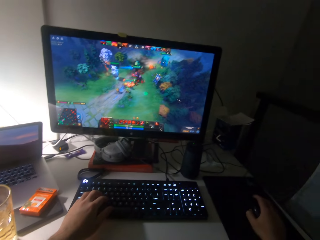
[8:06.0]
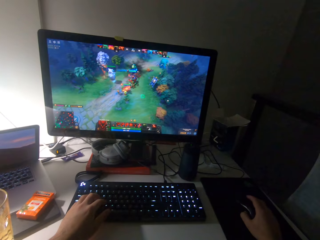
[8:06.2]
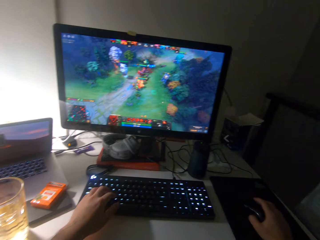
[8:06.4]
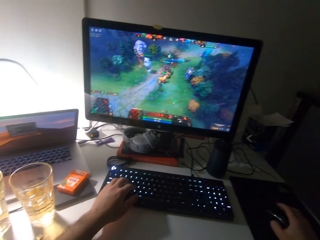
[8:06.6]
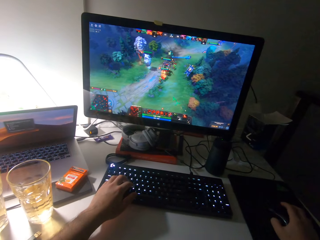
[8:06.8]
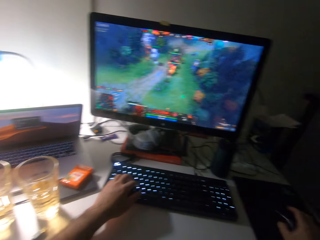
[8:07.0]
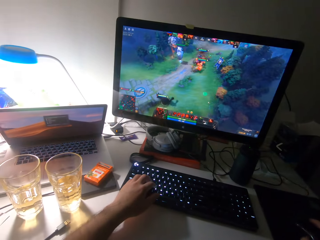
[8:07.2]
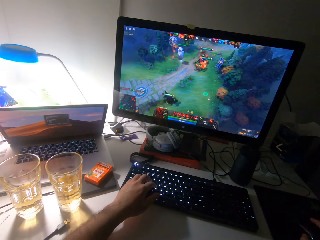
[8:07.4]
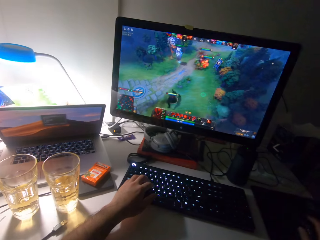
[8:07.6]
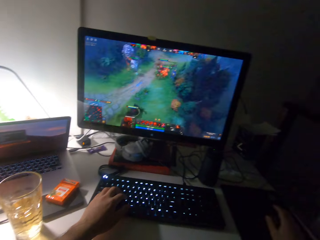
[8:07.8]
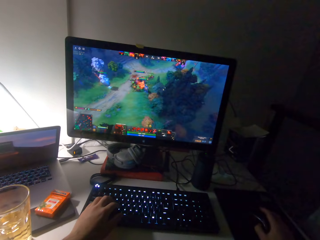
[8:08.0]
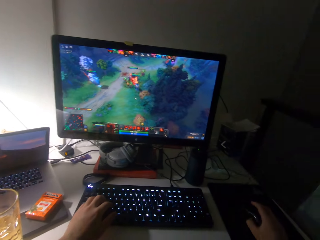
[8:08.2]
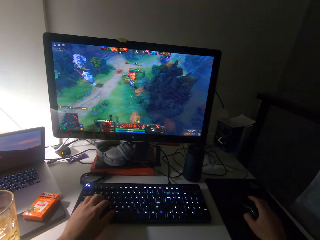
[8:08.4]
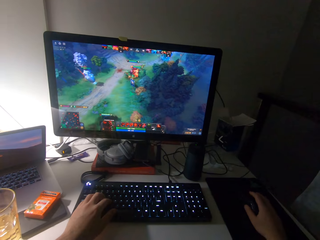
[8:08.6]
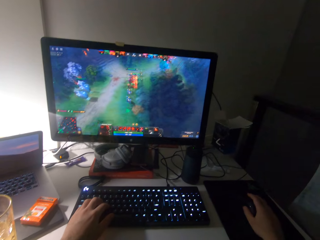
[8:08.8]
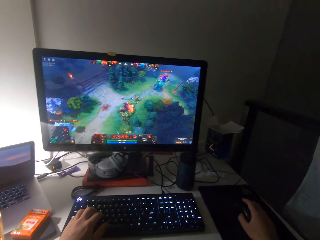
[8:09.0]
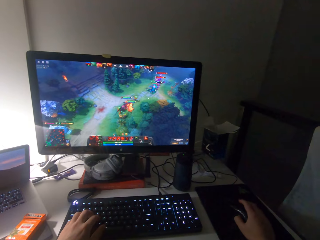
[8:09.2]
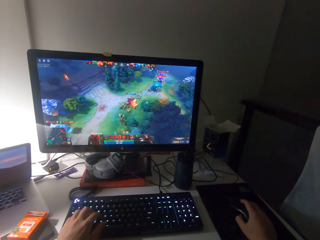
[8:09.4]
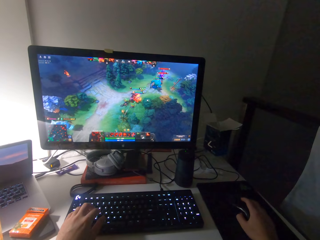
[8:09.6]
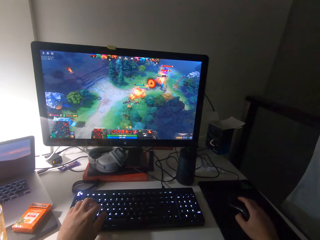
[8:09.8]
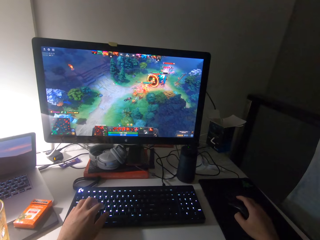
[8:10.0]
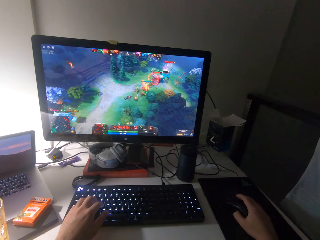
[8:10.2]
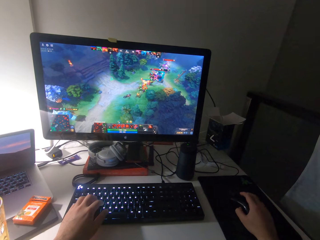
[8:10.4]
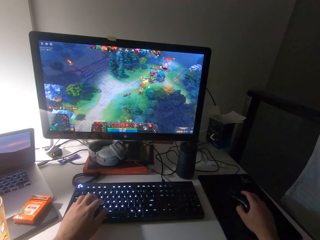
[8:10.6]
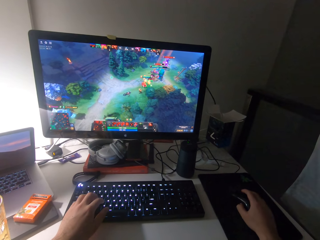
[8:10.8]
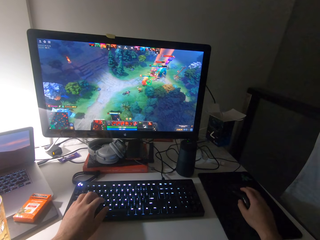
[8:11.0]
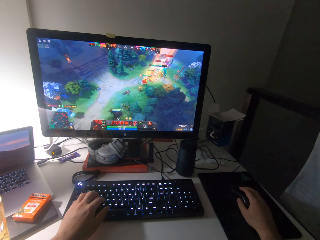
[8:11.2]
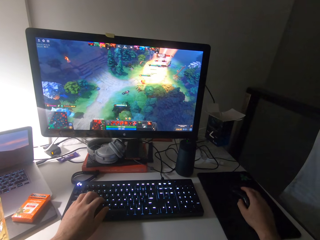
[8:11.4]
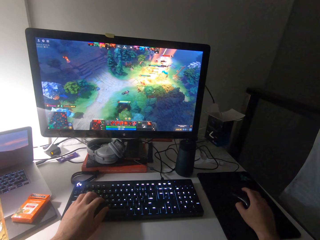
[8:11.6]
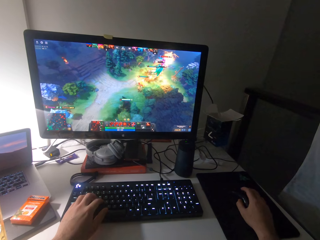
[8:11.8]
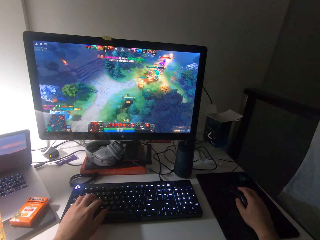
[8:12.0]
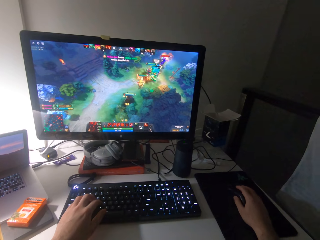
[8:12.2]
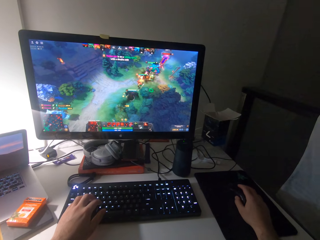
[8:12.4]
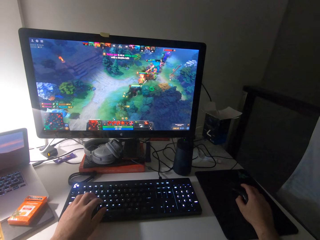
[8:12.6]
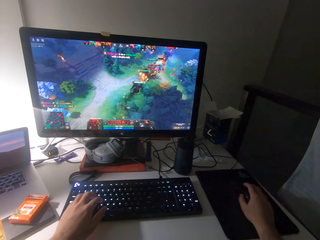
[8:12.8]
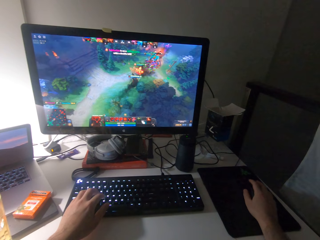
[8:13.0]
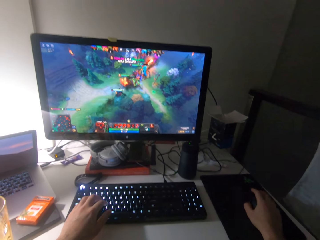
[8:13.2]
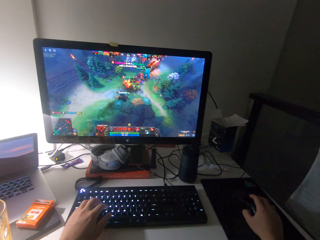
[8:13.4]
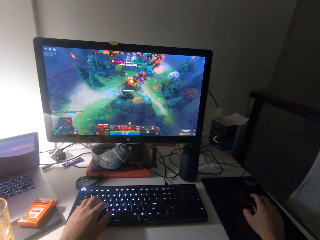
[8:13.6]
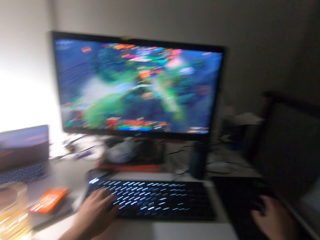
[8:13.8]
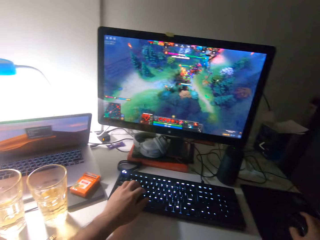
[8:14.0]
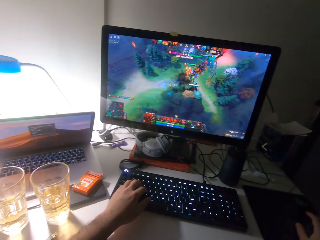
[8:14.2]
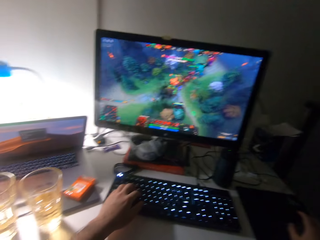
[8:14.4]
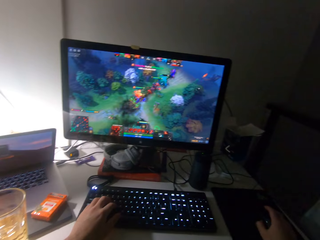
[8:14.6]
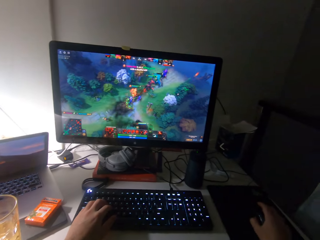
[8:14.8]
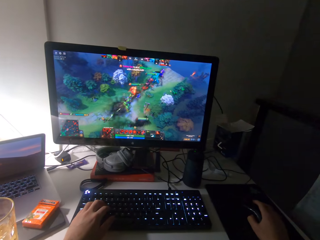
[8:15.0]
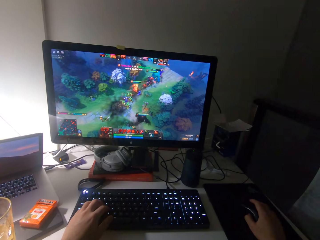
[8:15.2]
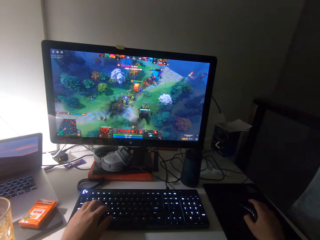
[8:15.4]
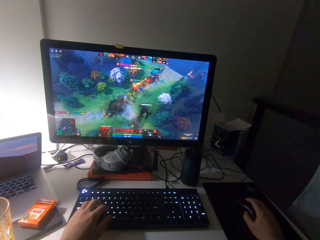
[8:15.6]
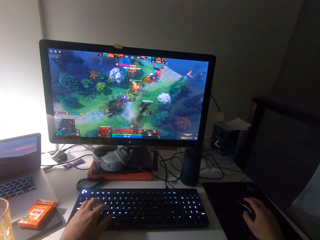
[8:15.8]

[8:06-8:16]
The camera wearer presses the keyboard. They scroll a mouse.

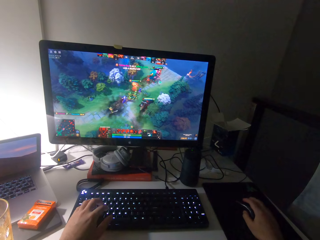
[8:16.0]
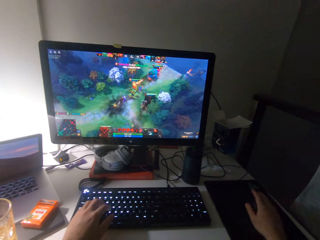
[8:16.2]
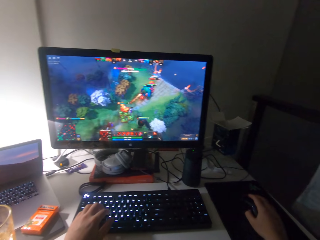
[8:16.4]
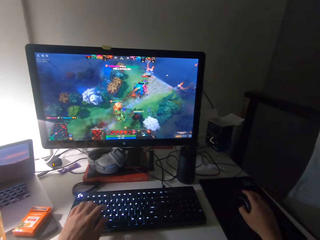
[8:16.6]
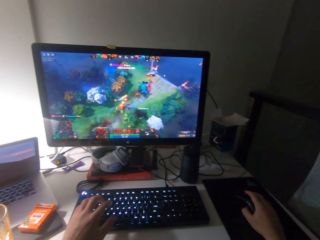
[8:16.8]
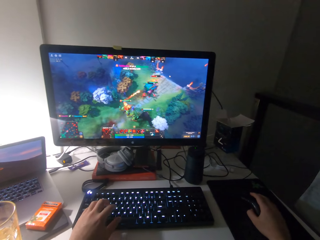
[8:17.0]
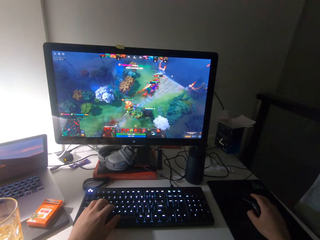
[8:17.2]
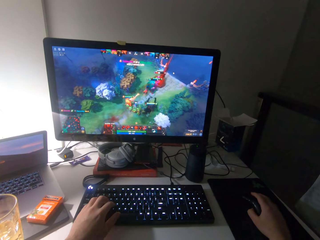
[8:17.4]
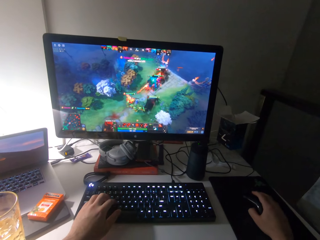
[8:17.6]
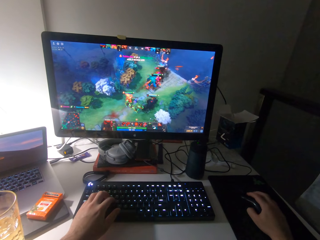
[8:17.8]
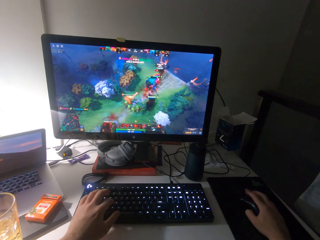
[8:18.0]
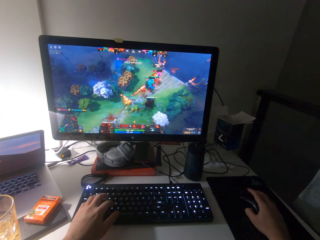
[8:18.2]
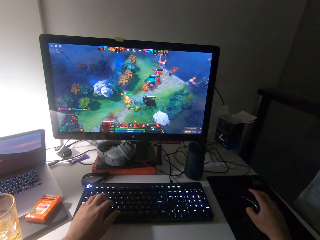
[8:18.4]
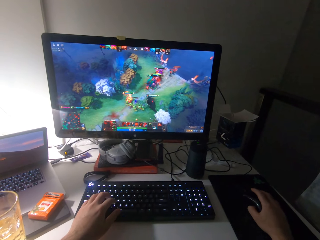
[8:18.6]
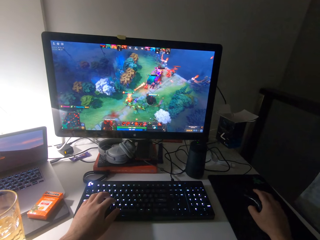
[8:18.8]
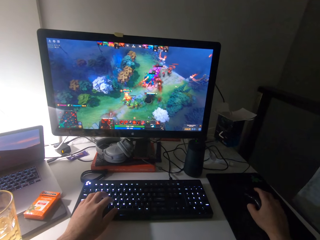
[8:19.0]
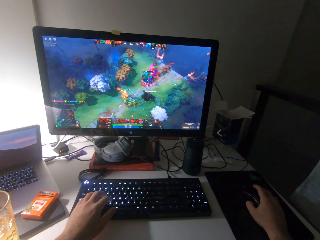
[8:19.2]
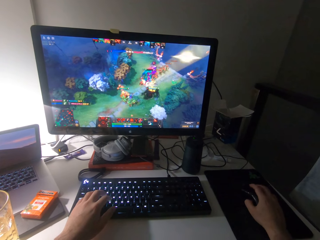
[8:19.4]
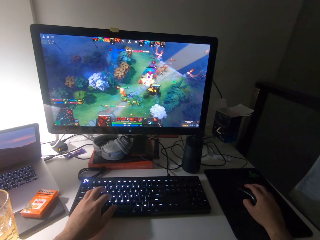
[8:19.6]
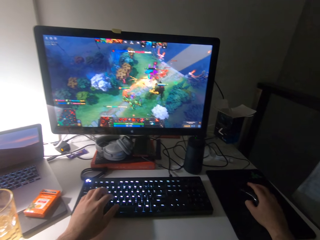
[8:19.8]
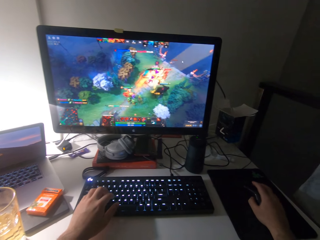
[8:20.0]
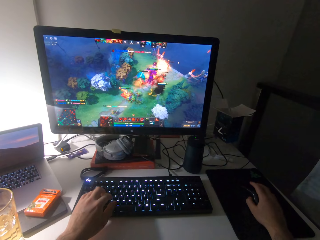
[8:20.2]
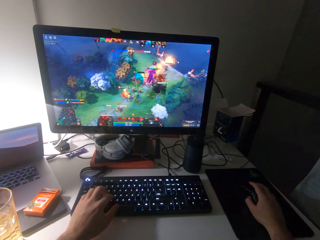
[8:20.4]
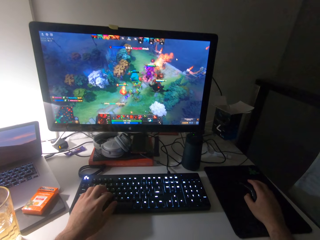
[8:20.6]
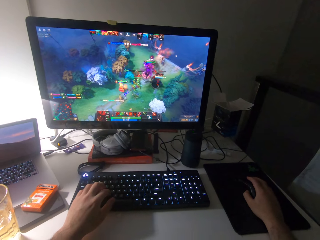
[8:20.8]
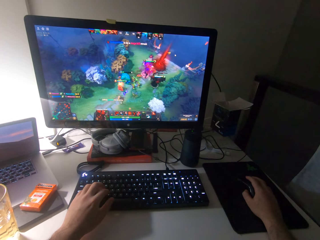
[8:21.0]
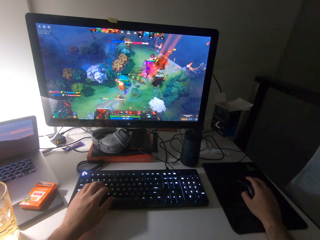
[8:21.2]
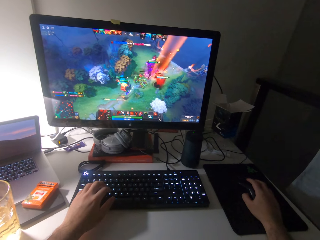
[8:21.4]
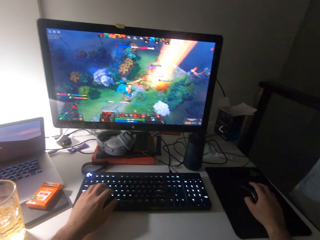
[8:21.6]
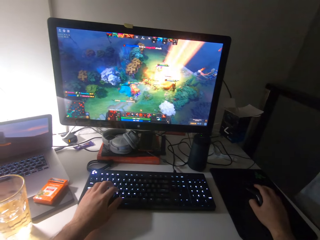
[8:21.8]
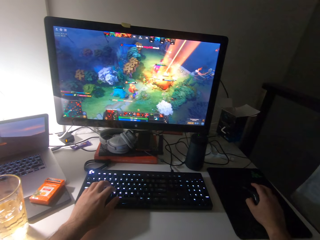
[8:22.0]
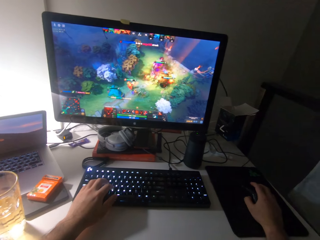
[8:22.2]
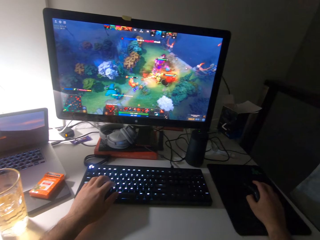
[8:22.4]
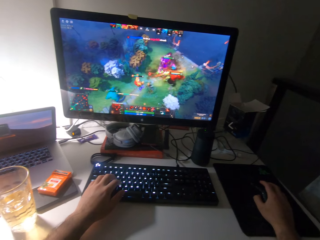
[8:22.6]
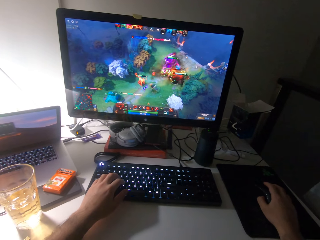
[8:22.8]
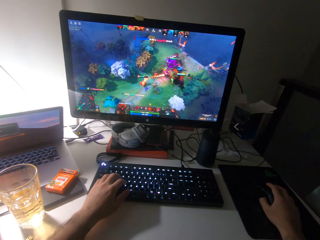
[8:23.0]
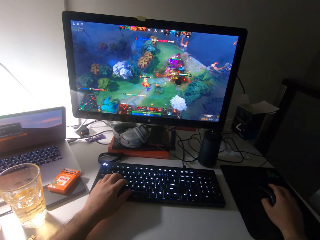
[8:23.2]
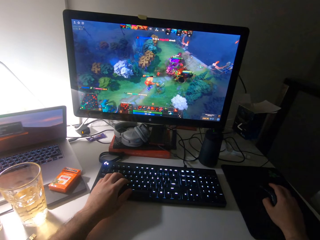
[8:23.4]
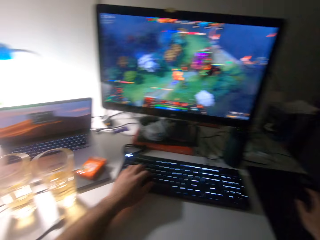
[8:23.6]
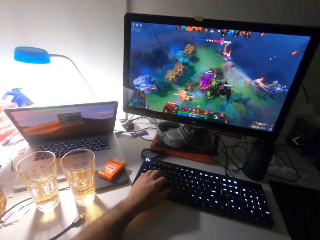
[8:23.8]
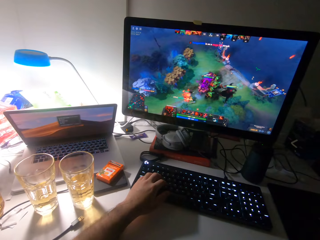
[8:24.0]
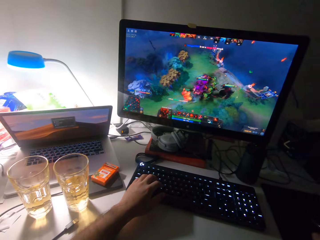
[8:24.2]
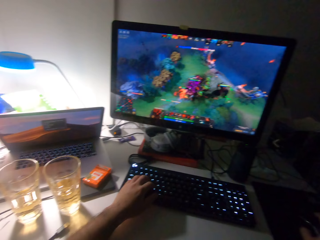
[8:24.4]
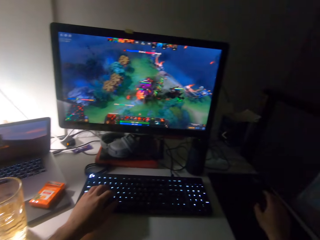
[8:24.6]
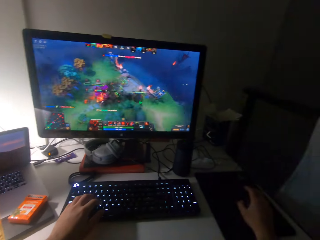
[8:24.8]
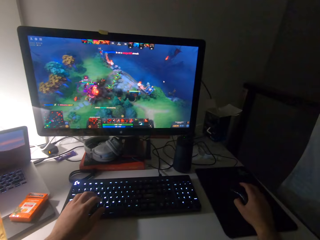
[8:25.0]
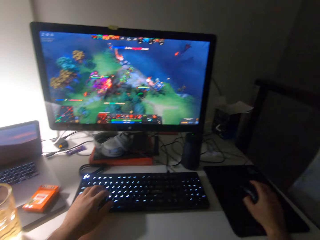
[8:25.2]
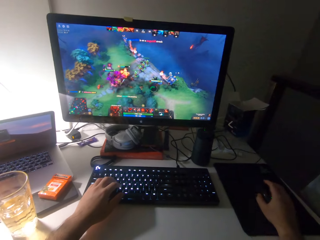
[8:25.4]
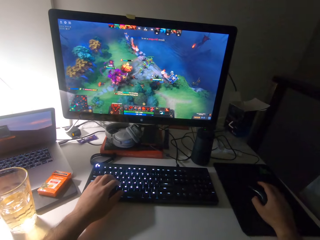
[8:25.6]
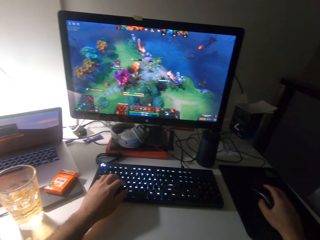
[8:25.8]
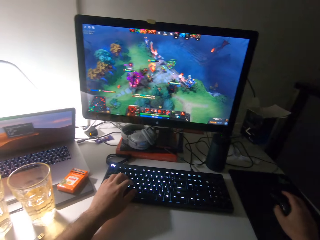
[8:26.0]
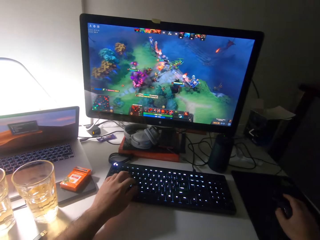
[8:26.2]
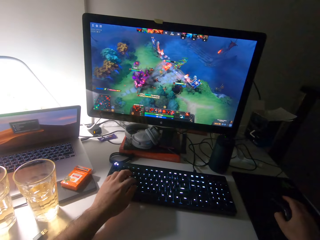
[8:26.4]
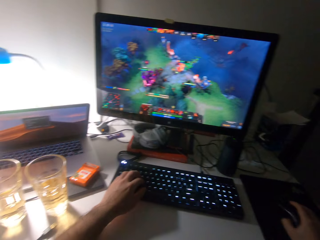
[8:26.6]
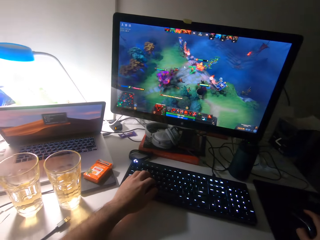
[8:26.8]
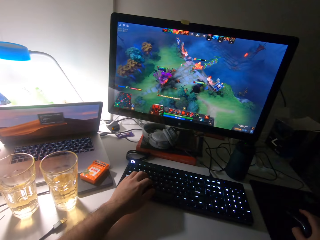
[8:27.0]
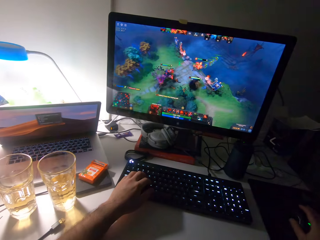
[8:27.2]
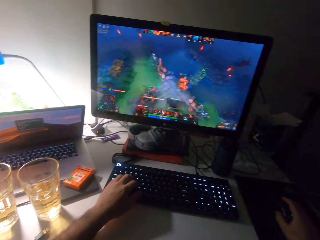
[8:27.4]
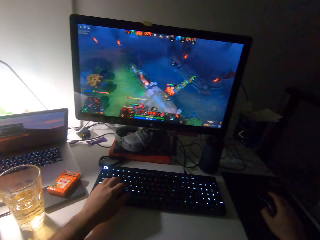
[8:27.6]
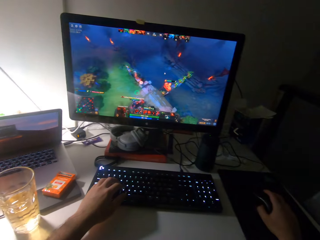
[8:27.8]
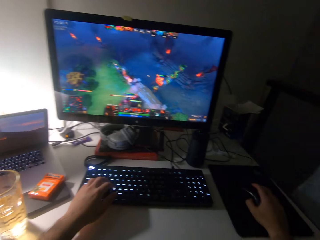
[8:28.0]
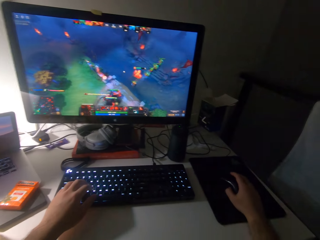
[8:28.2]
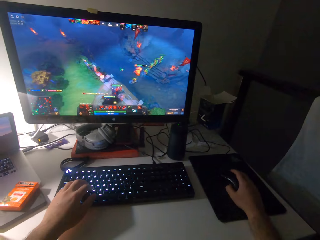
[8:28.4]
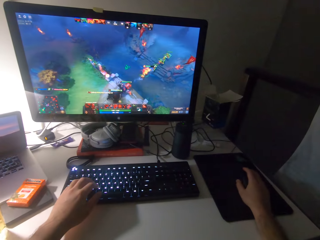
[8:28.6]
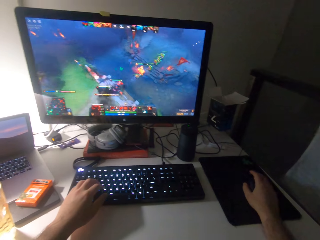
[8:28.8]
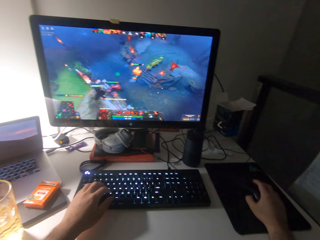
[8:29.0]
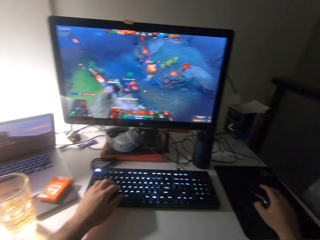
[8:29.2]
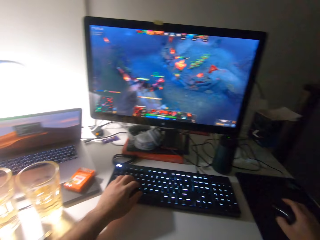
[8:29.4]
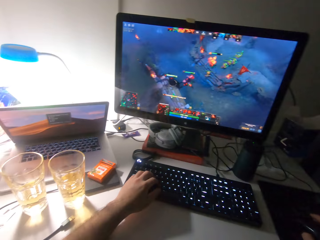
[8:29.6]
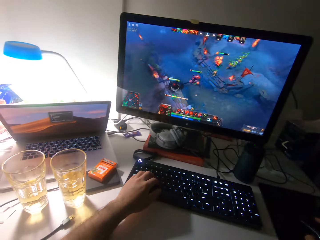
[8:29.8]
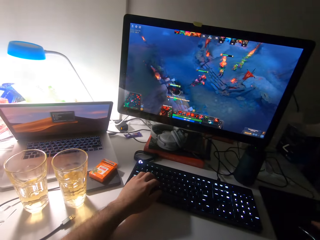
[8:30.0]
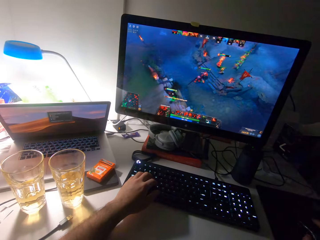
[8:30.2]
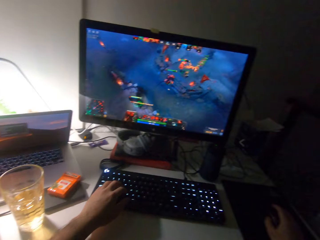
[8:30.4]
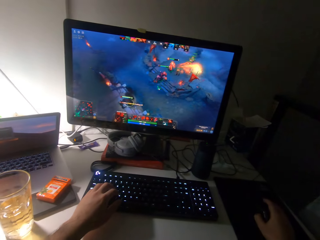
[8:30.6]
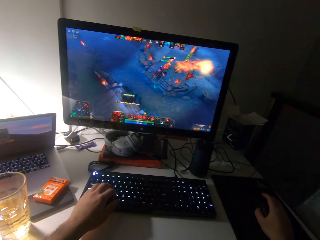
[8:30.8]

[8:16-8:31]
The camera wearer presses the keyboard. They press the keyboard again. They scroll a mouse. They press the keyboard. They scroll the mouse. They press the keyboard. They scroll the mouse.
